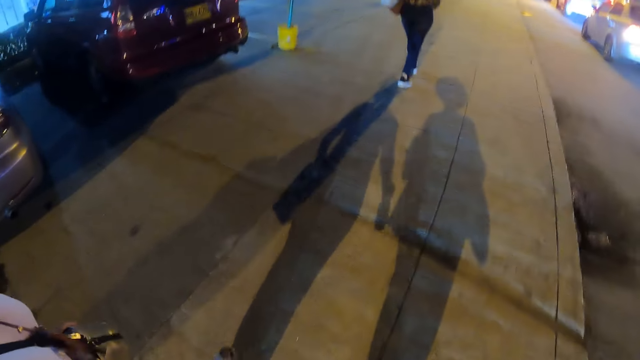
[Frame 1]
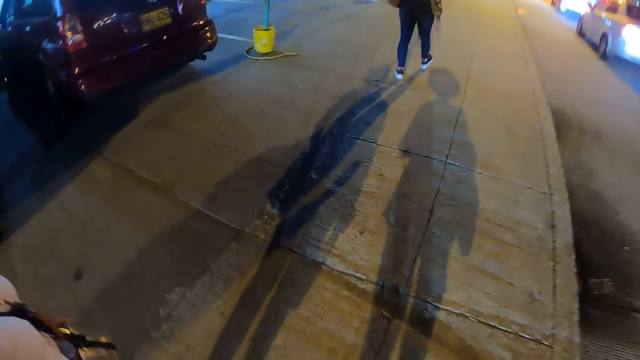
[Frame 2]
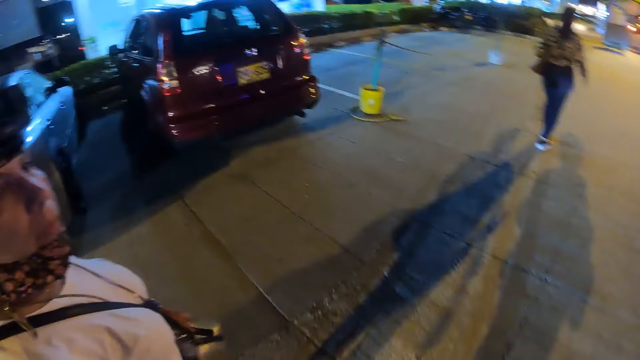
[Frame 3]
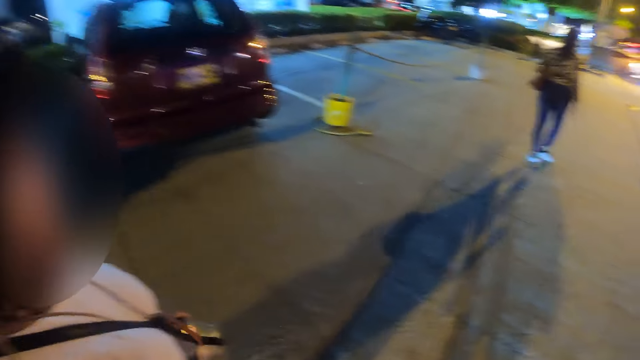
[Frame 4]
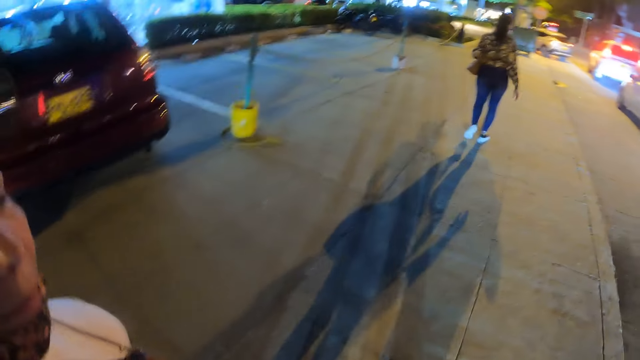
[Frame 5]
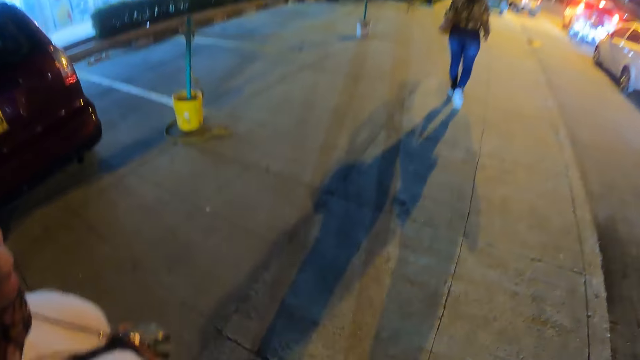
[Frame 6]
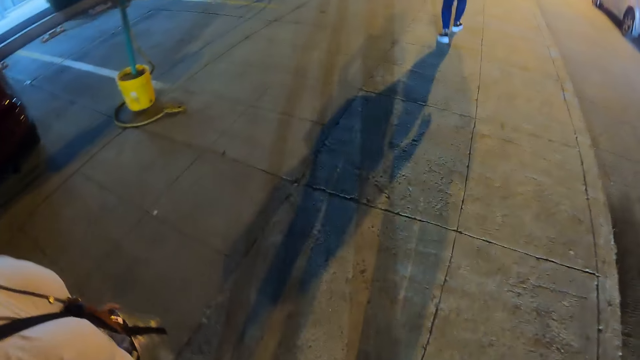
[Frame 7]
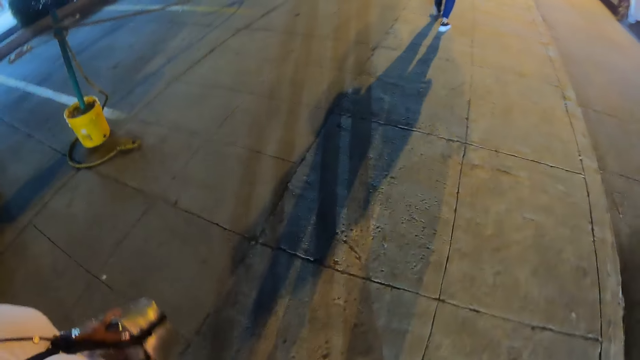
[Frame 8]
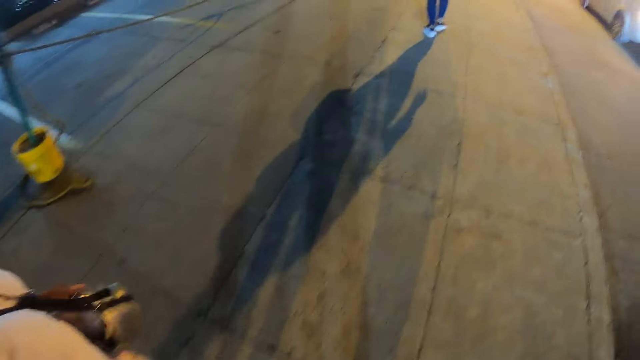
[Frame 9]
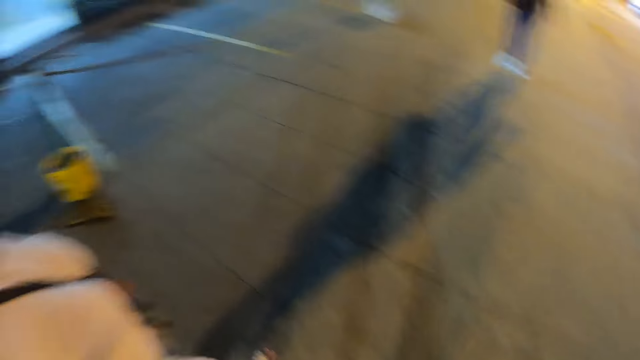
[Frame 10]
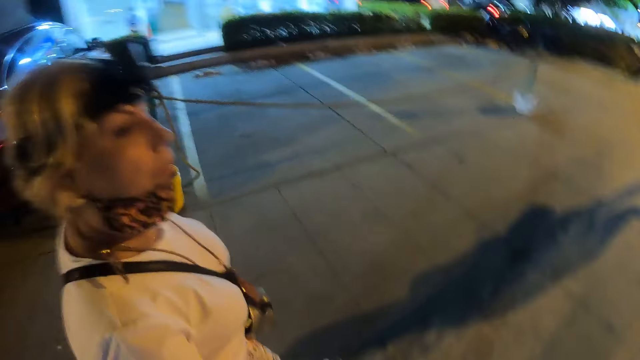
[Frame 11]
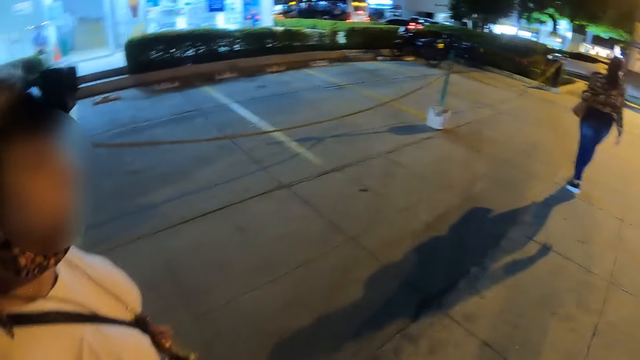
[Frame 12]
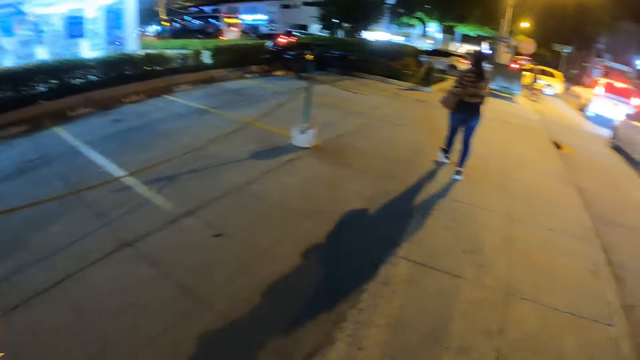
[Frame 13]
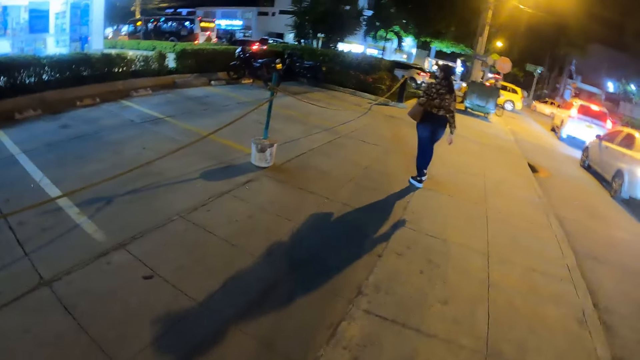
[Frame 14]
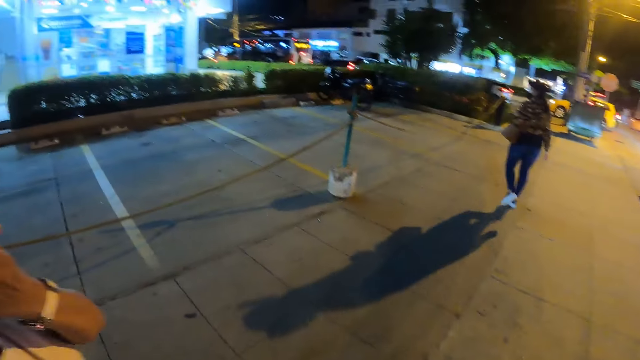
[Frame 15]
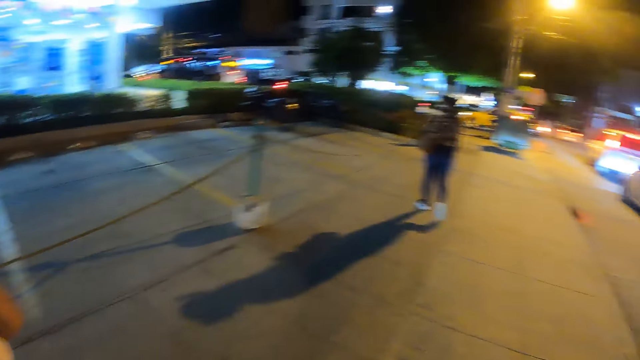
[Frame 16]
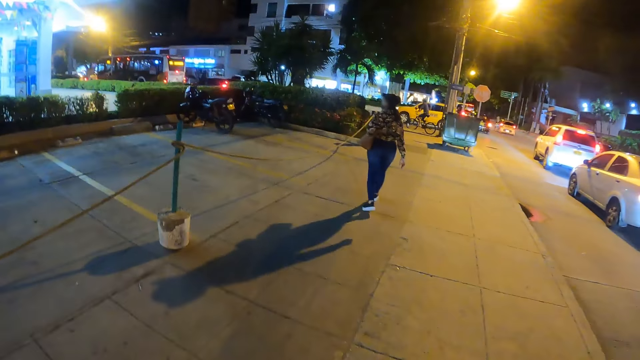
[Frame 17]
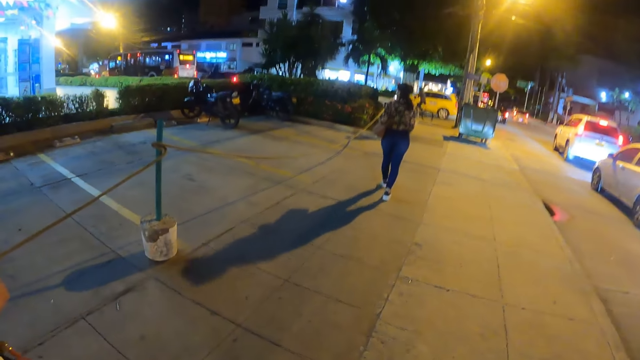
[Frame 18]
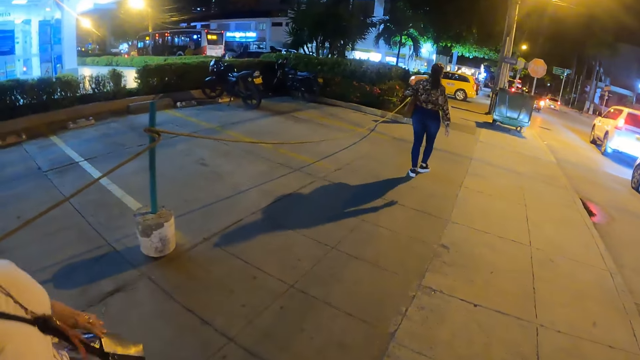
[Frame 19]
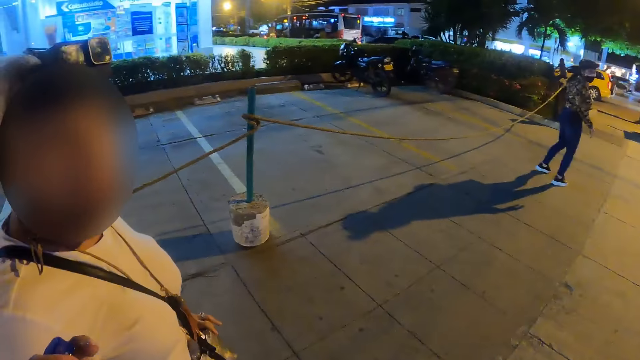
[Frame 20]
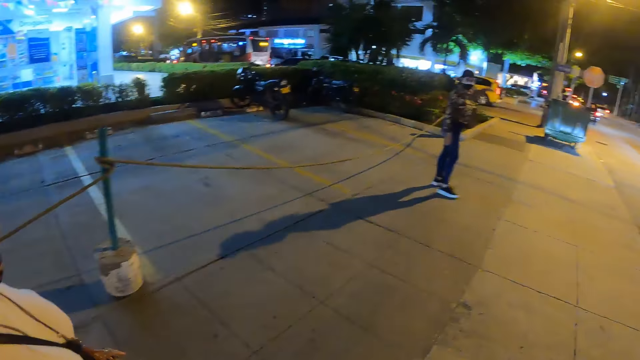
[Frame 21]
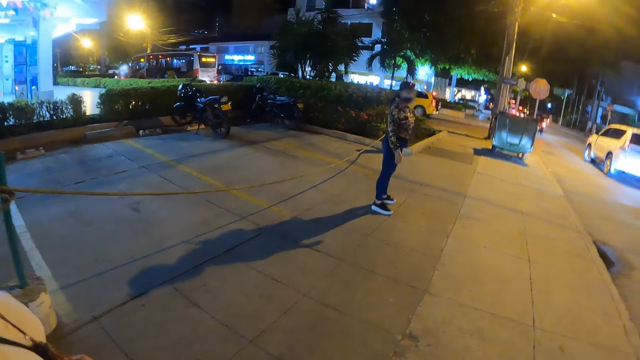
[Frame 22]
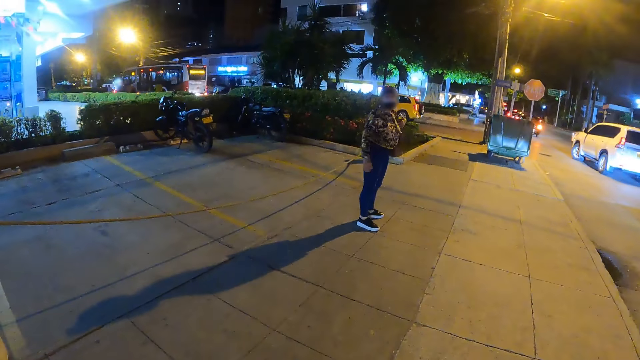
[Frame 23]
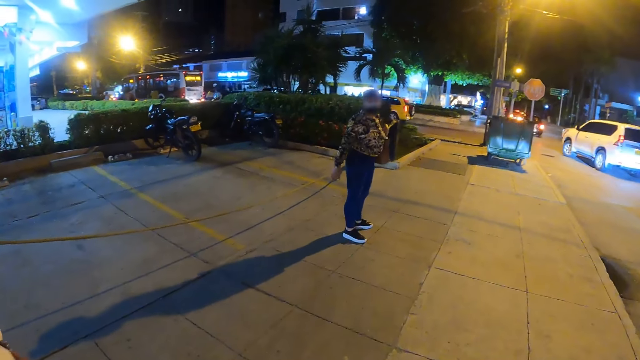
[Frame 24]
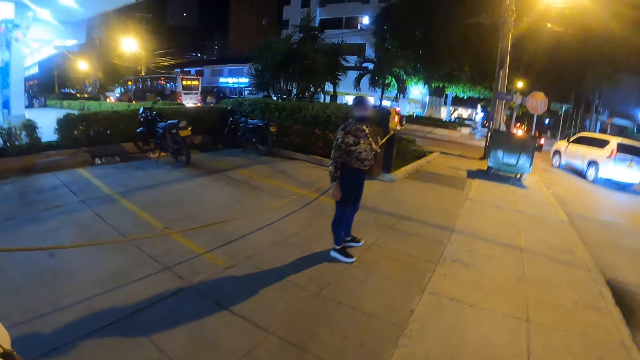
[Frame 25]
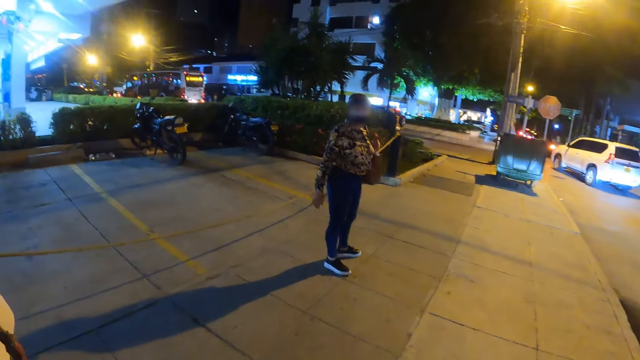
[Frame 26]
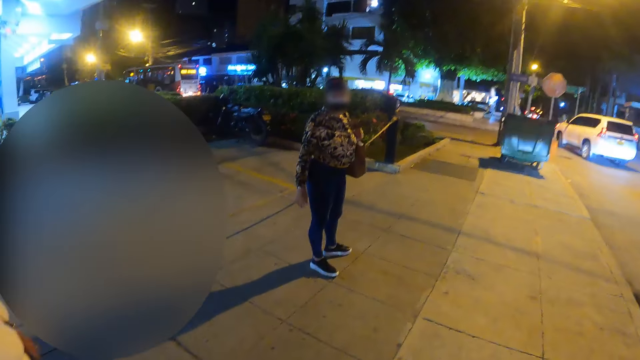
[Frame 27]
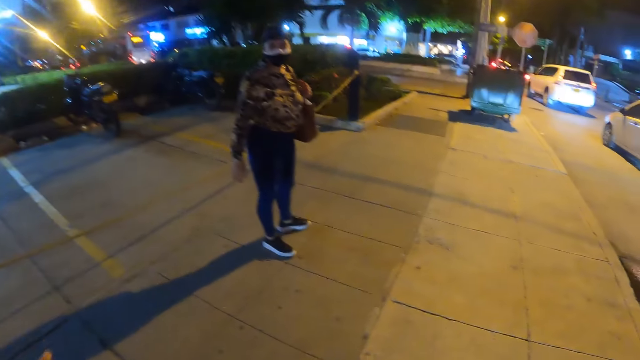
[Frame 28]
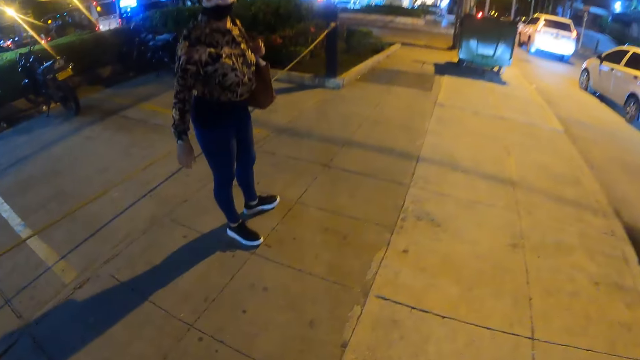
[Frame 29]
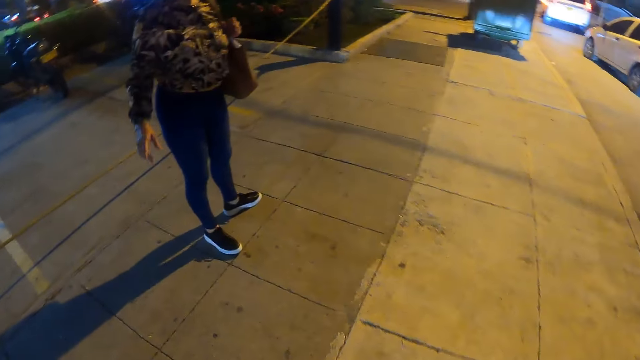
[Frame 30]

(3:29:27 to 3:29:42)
The camera wearer interacts with a person.

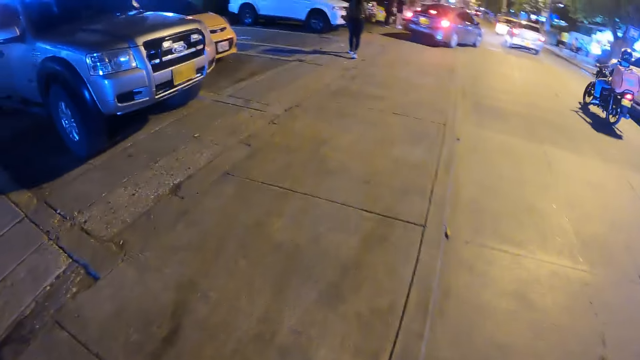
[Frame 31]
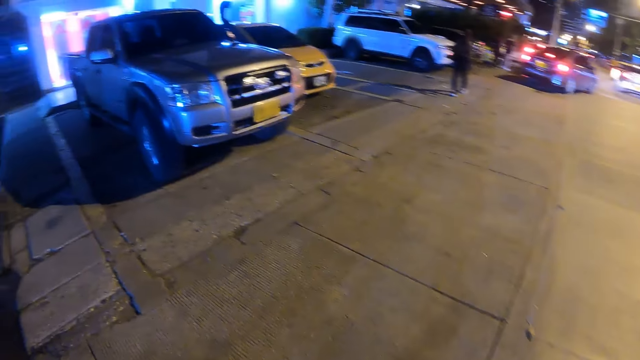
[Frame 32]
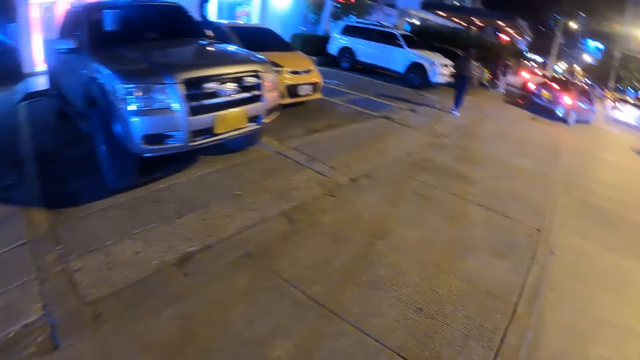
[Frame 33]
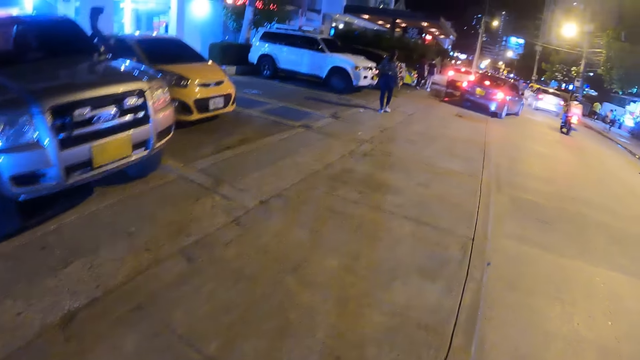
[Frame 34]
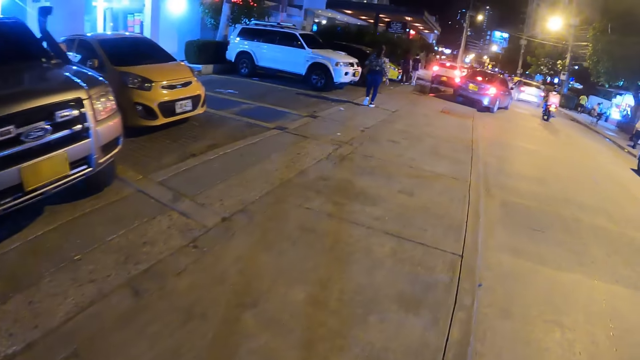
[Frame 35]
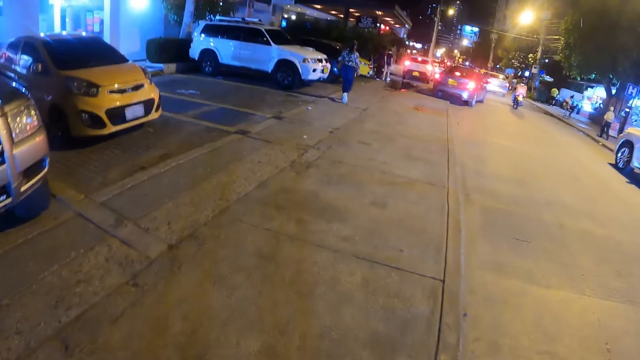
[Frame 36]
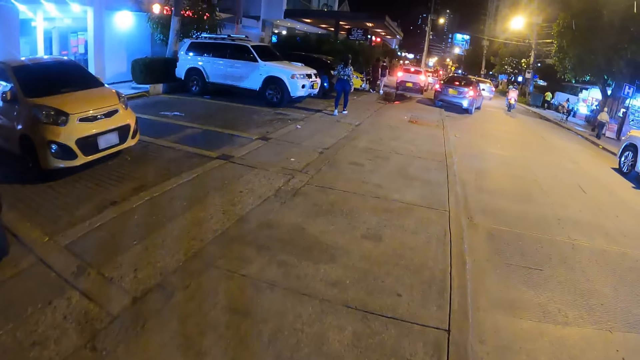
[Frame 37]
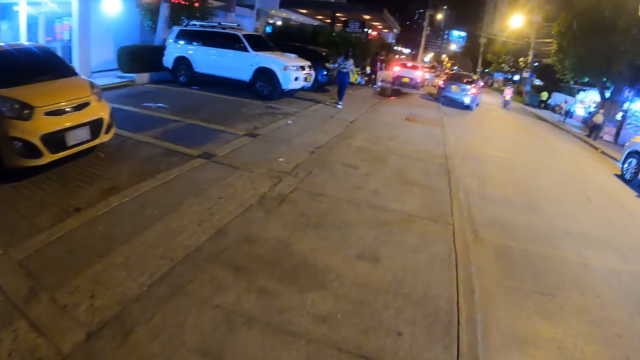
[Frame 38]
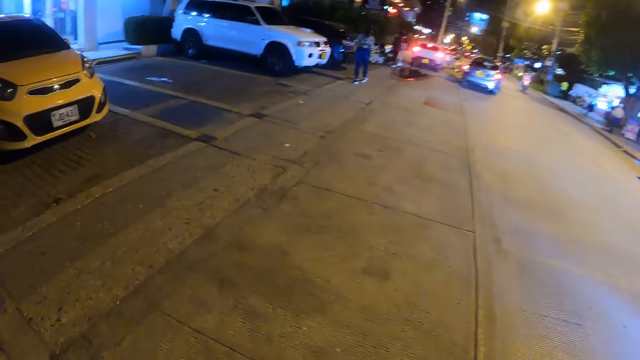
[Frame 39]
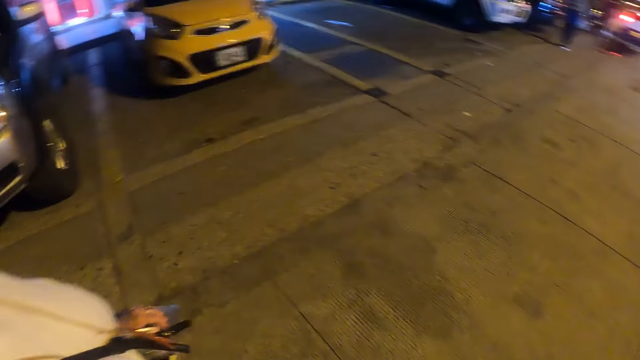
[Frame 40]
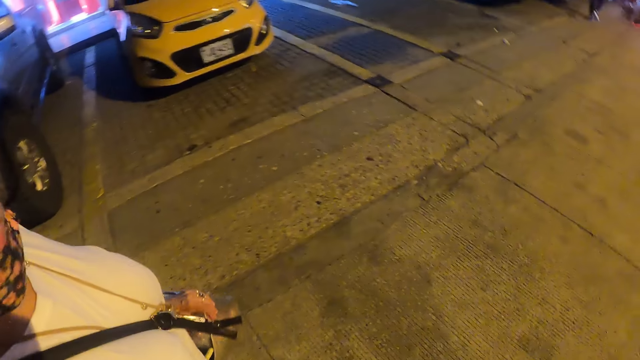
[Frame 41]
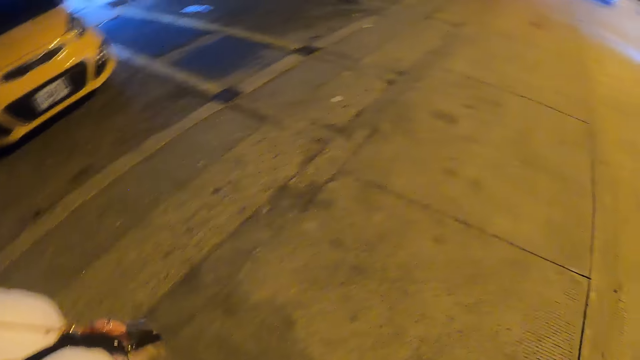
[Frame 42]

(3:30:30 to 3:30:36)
The camera wearer looks around. They interact with a person.
